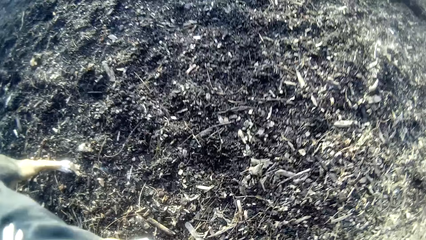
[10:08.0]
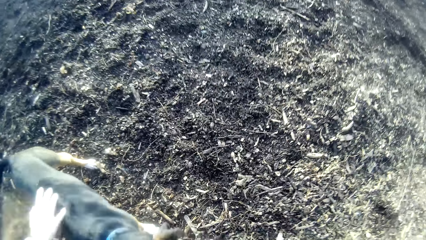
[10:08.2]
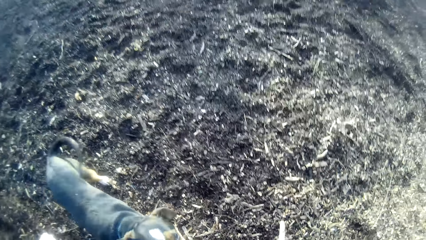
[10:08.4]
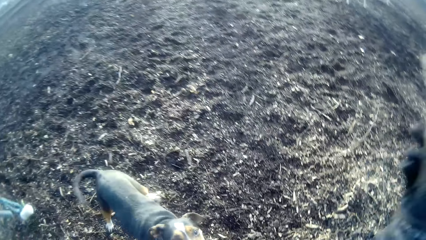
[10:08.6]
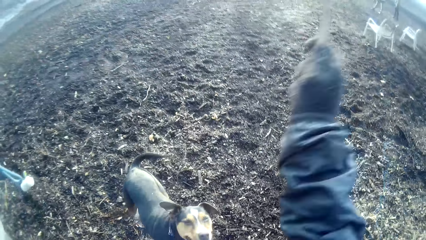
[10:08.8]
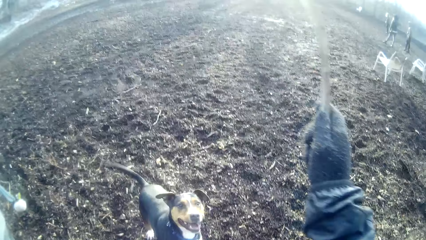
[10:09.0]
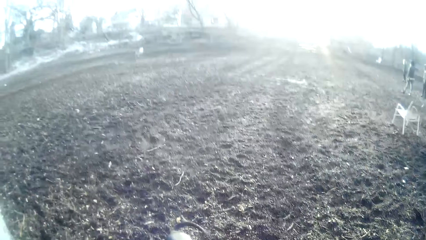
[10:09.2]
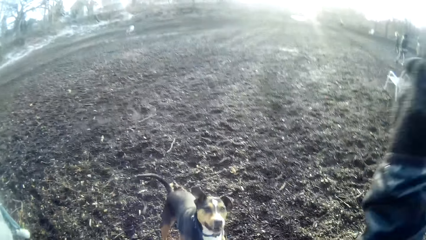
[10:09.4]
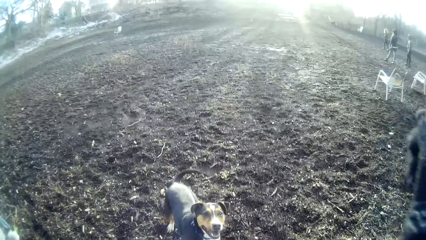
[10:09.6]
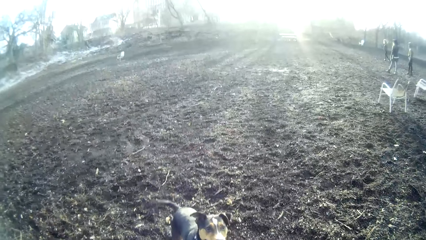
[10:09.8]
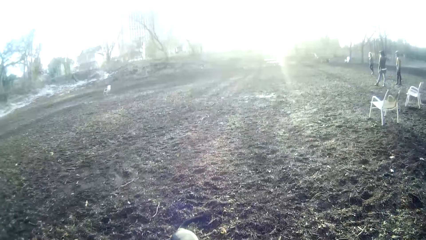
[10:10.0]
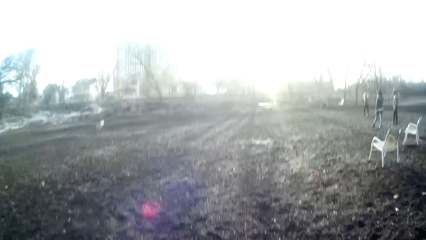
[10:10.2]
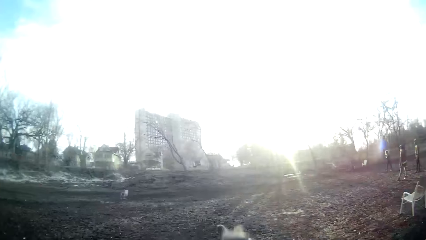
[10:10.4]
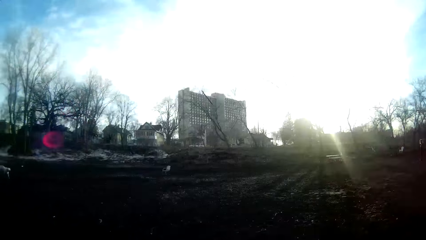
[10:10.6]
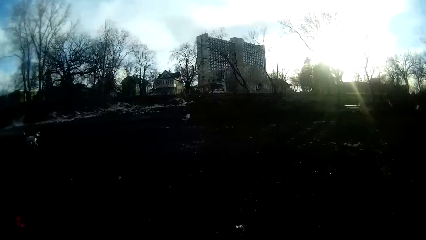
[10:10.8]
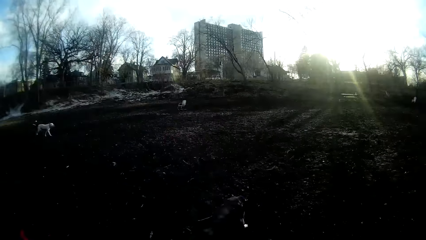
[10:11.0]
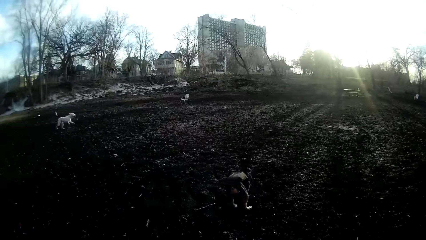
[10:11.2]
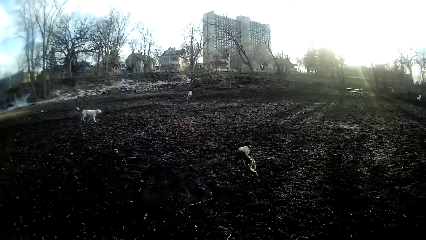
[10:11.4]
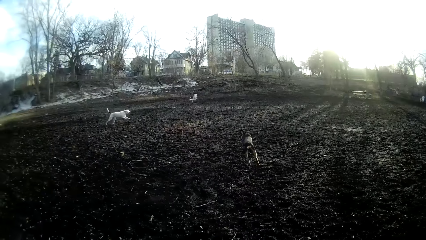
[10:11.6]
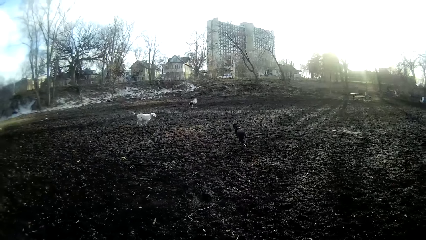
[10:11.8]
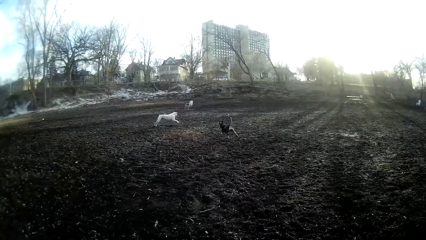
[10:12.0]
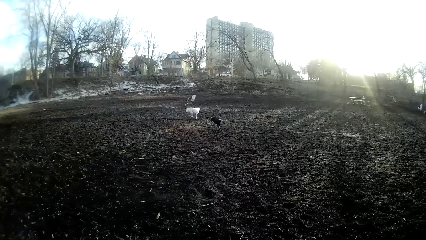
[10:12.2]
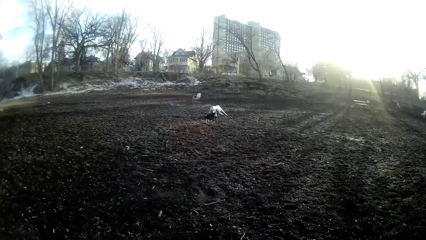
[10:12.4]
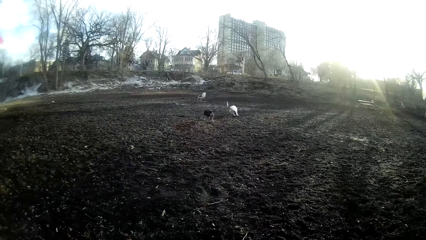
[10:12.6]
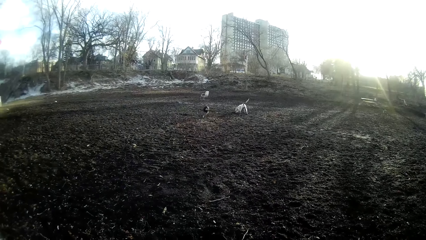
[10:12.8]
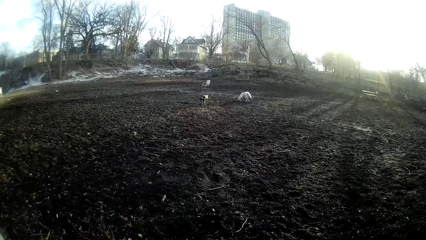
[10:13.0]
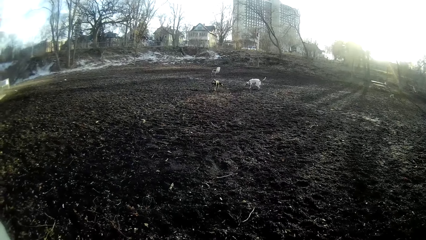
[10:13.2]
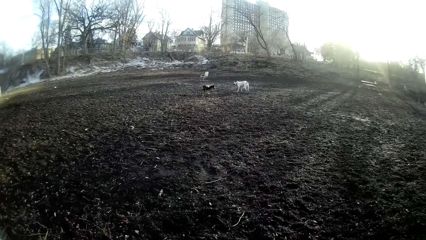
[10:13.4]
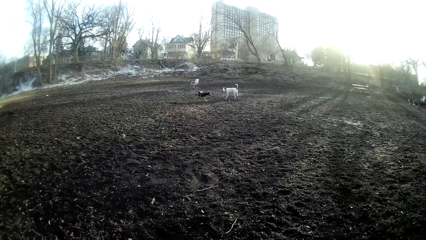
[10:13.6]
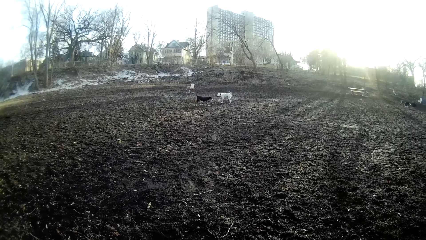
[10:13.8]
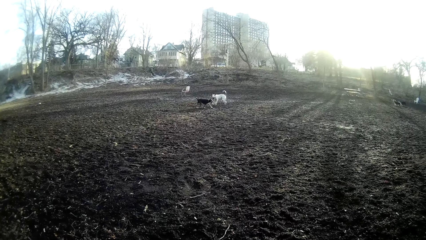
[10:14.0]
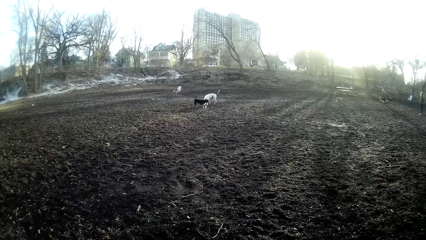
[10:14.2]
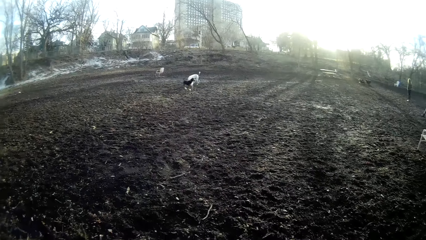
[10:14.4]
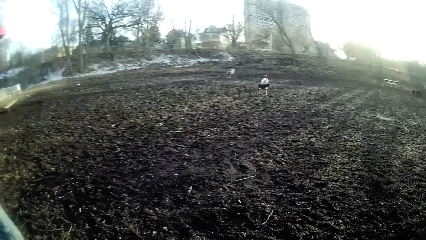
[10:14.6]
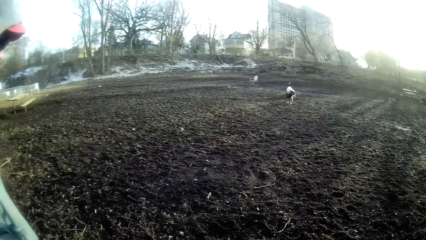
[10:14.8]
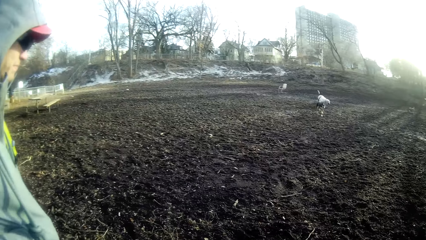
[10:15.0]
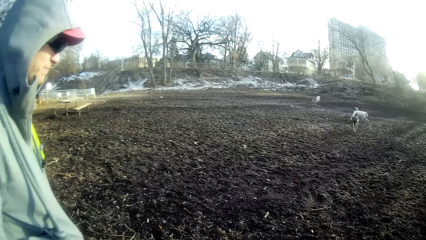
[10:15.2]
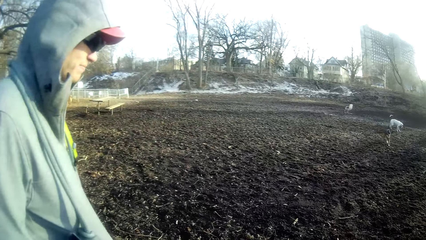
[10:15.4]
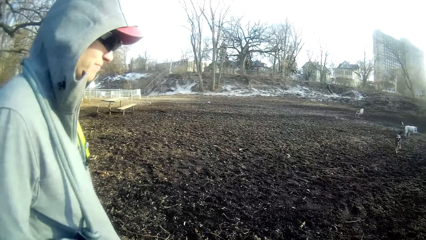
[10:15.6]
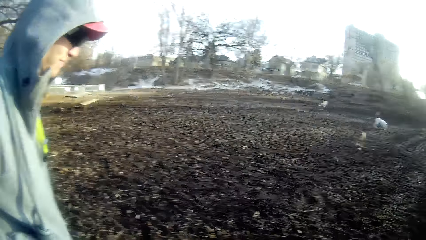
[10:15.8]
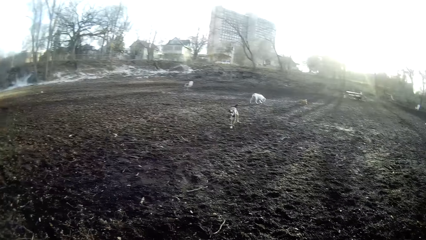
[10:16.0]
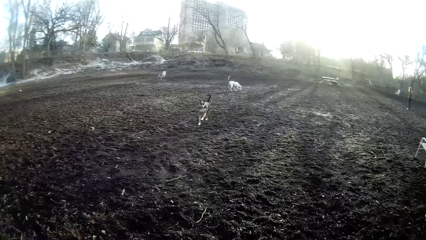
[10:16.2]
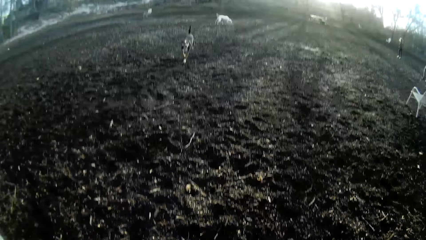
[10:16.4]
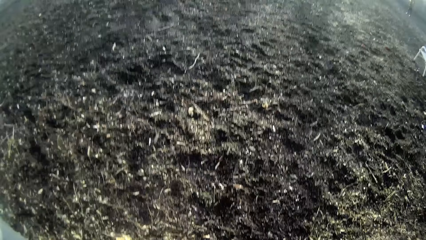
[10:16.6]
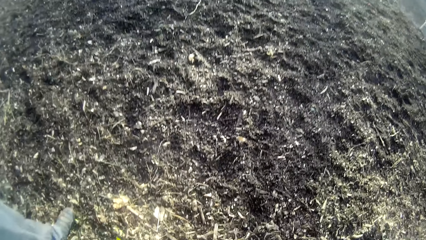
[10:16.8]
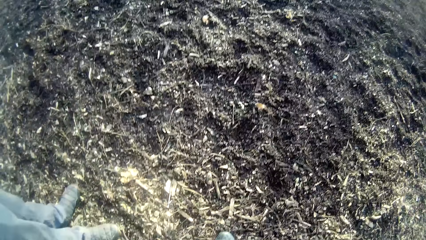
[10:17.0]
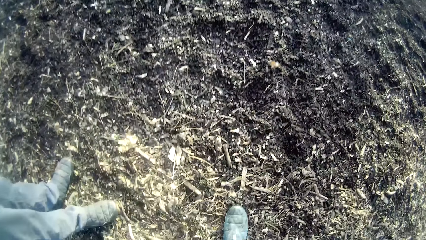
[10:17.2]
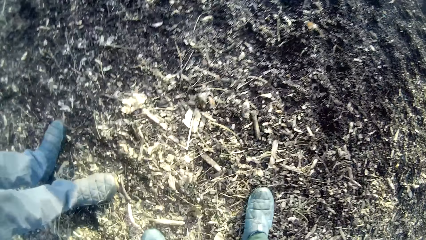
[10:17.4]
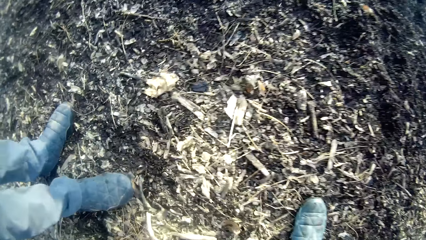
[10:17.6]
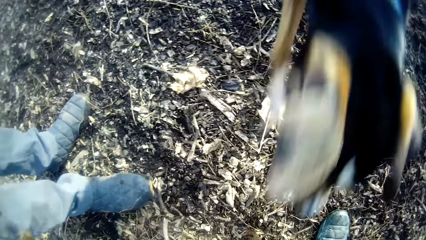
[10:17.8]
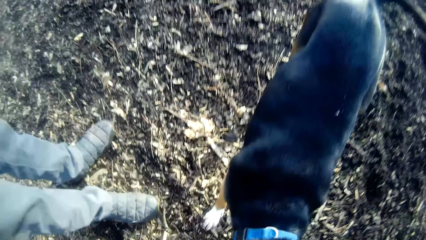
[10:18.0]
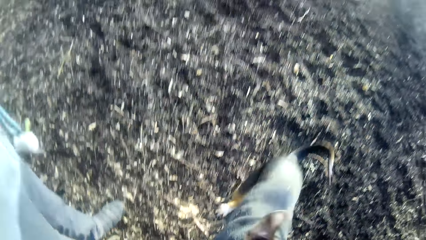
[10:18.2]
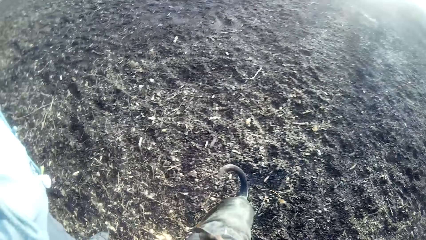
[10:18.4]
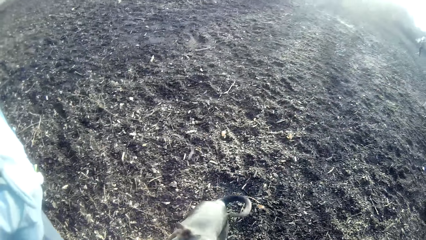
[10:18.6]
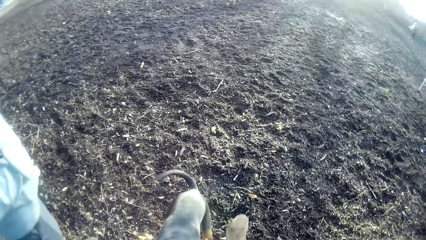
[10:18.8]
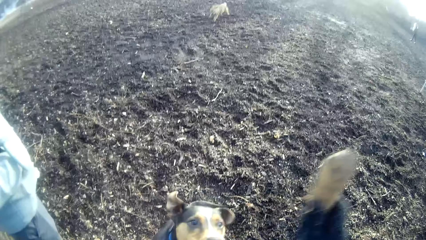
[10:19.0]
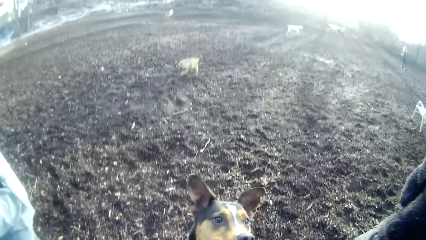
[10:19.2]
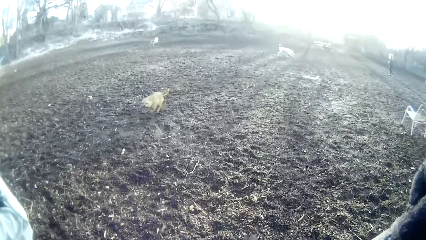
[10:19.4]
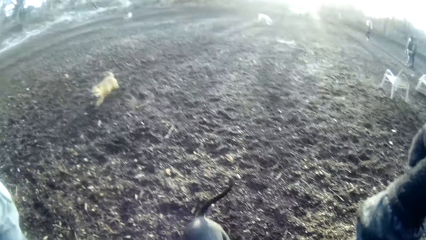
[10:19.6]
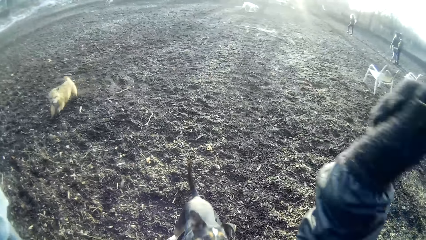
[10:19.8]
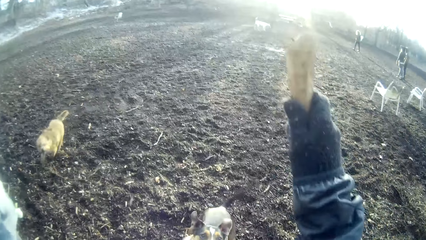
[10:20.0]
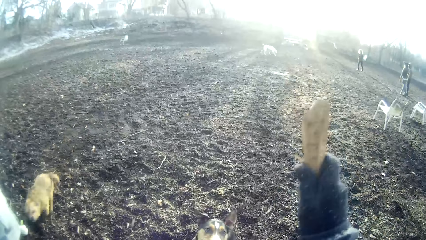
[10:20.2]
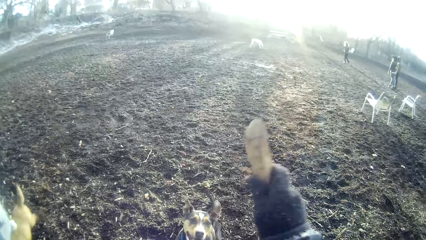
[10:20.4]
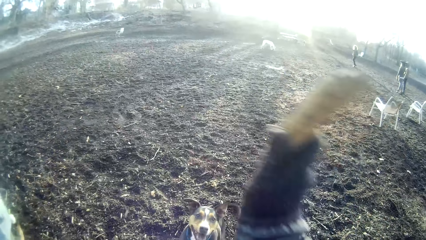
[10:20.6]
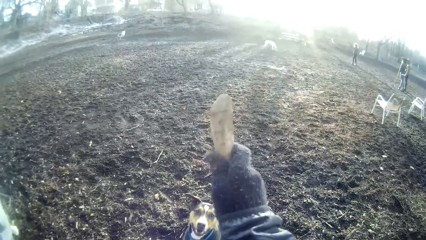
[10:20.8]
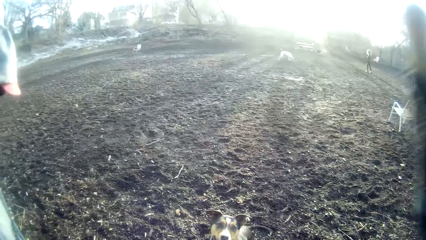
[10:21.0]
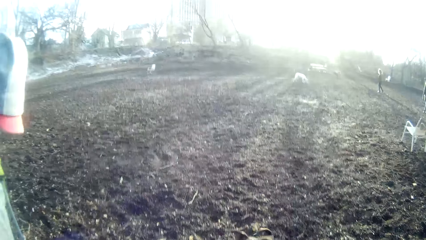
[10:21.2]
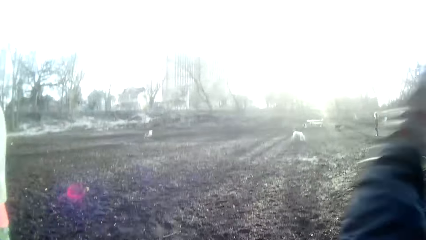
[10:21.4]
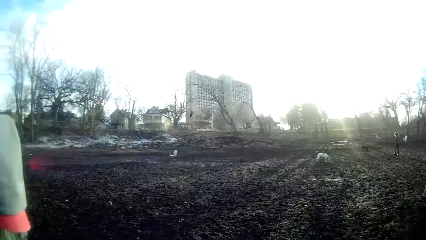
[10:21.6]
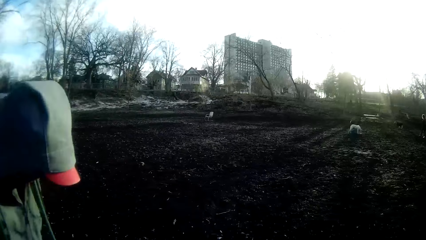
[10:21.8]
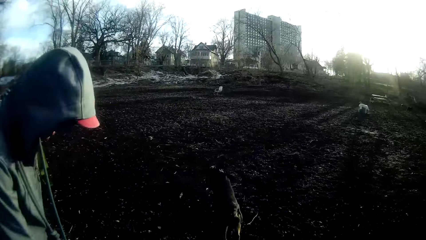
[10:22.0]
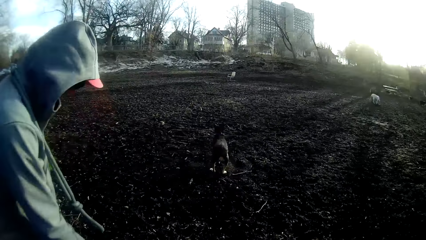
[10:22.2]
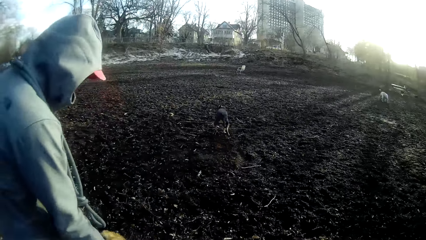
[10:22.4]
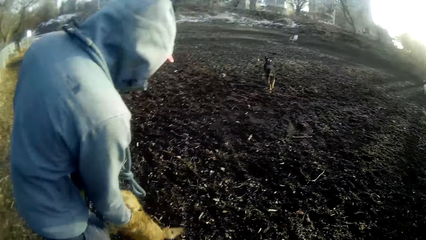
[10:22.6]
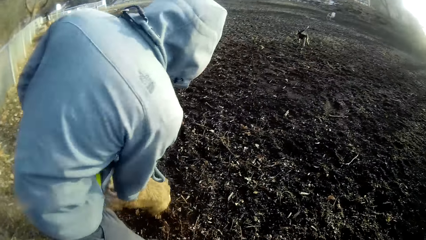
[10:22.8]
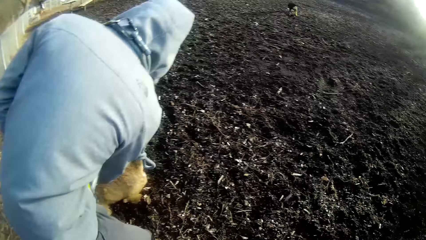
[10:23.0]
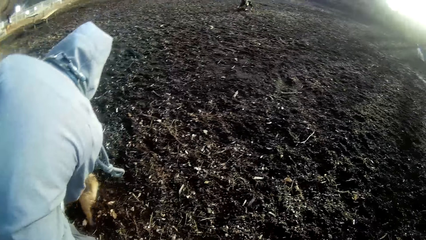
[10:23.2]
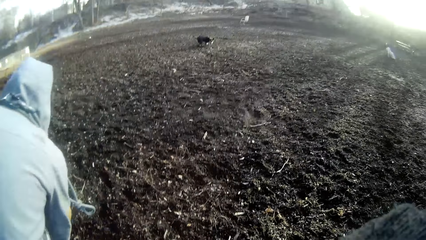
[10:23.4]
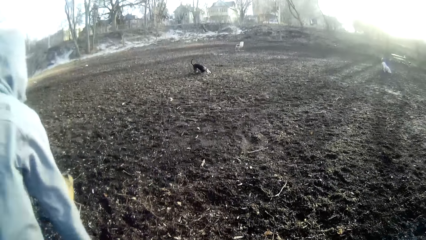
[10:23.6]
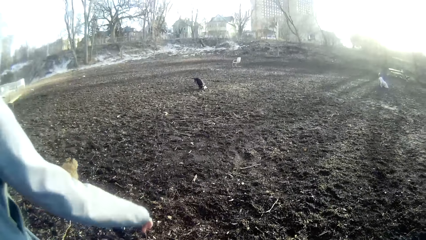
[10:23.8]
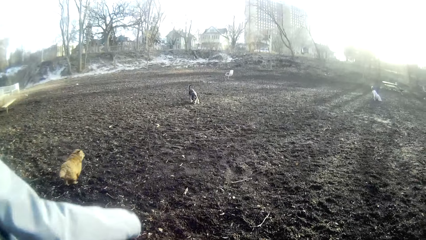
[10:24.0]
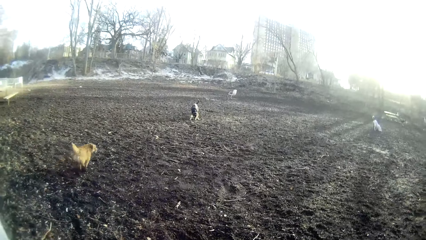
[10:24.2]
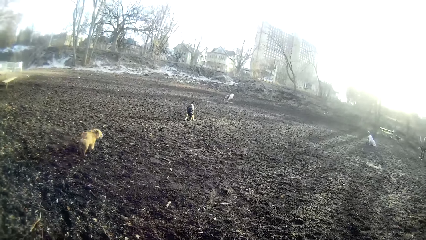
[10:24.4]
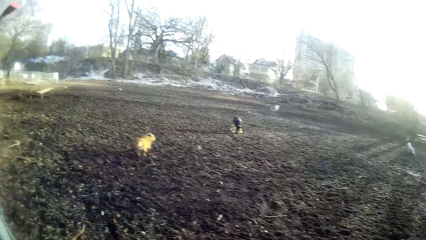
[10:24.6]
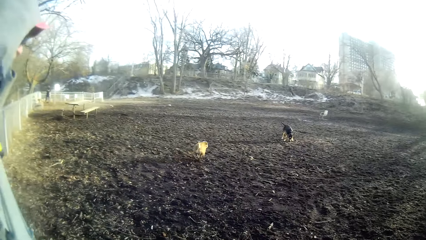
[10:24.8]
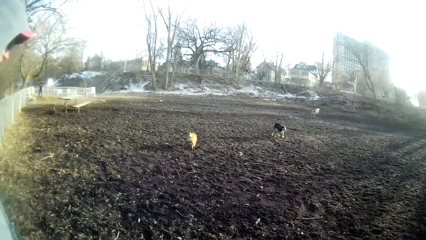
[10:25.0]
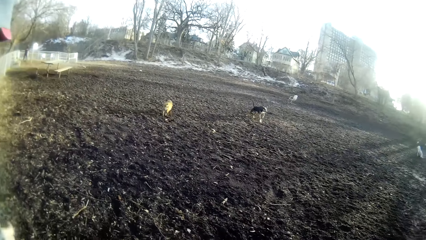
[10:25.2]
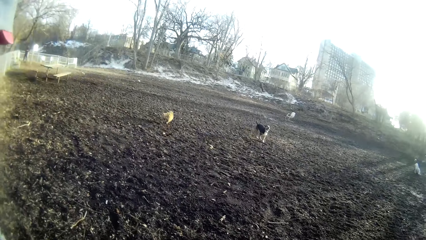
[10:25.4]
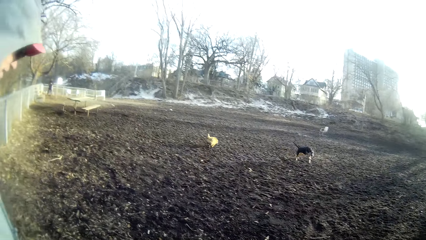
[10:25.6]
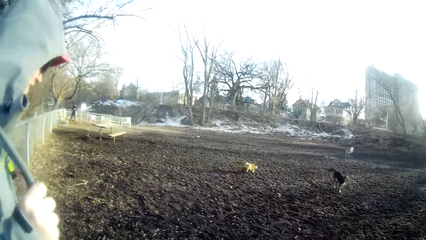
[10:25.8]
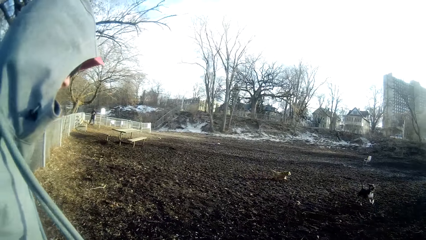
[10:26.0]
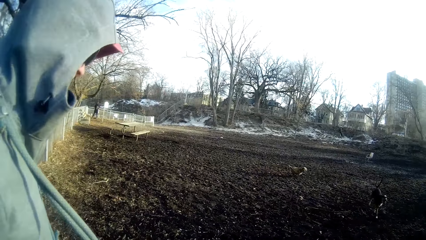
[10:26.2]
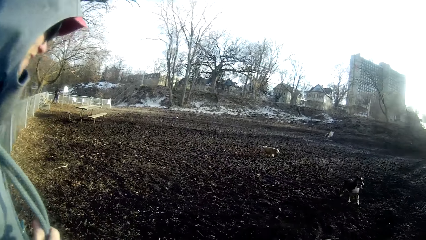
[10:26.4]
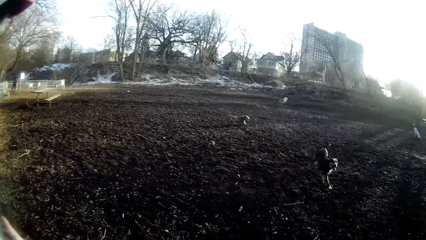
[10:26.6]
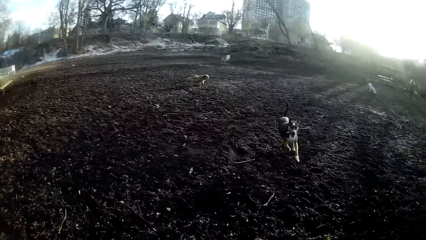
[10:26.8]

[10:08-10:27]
The camera wearer holds a stick with his right hand. He plays with the dog. He throws the stick away in the field with his right hand. He looks at the dogs. He plays with the dog. He holds a stick with his right hand. He throws the stick away in the field with his right hand. A man plays with another dog. The camera wearer looks at the dogs.
